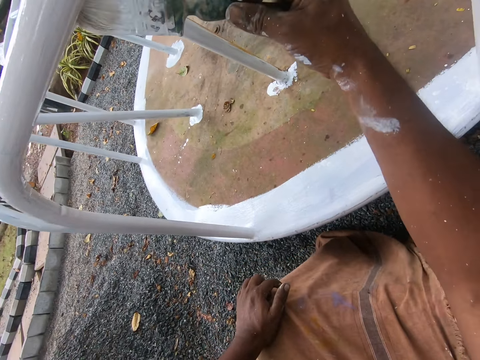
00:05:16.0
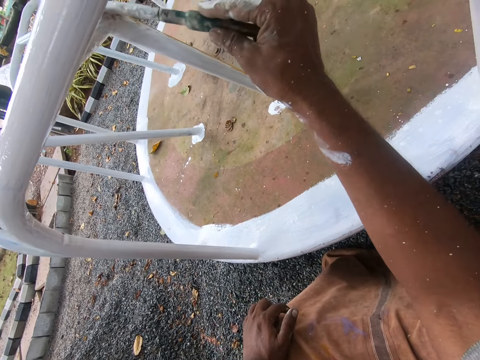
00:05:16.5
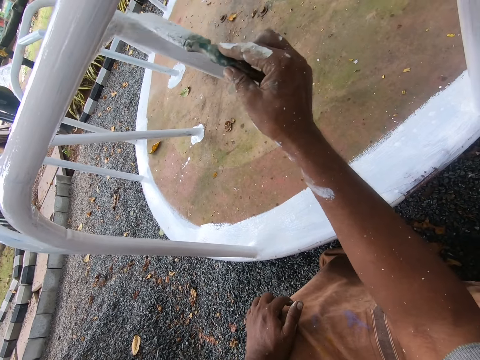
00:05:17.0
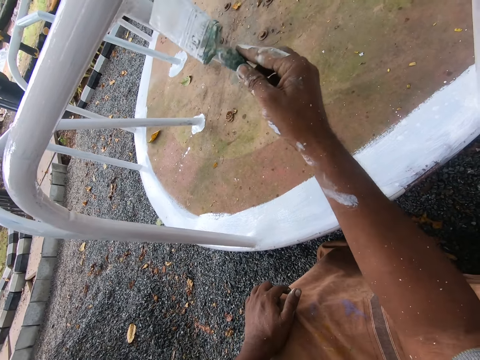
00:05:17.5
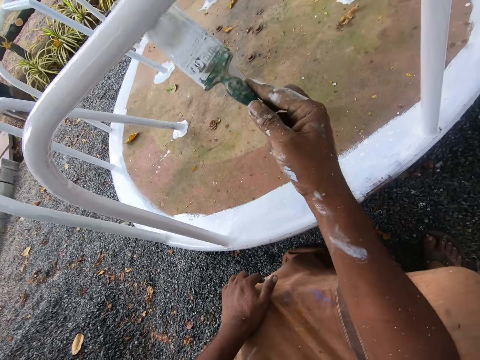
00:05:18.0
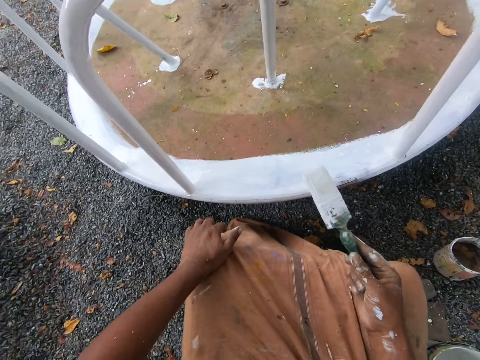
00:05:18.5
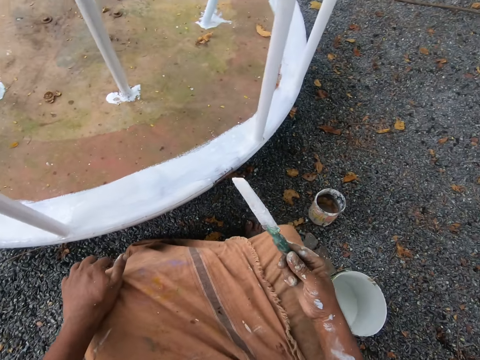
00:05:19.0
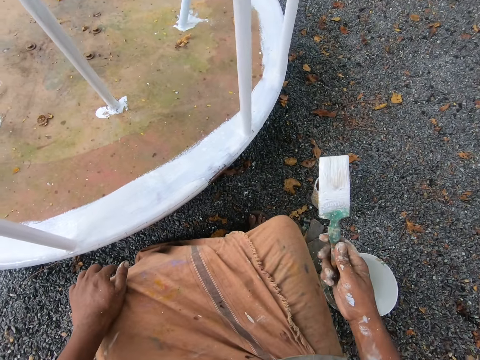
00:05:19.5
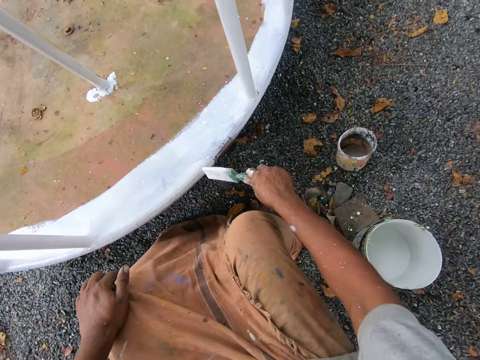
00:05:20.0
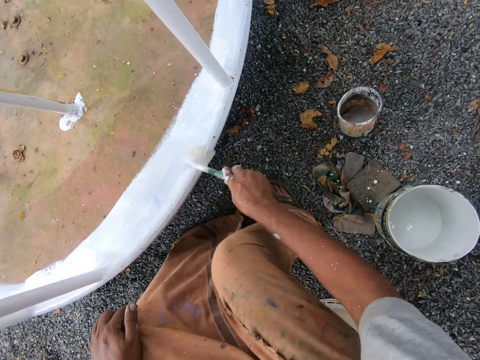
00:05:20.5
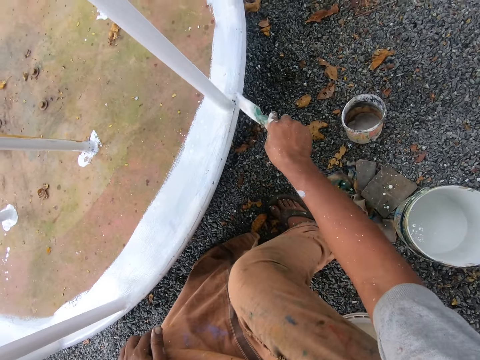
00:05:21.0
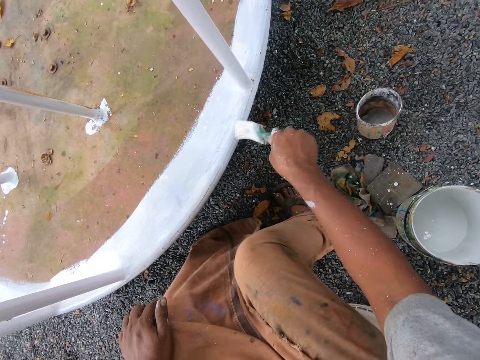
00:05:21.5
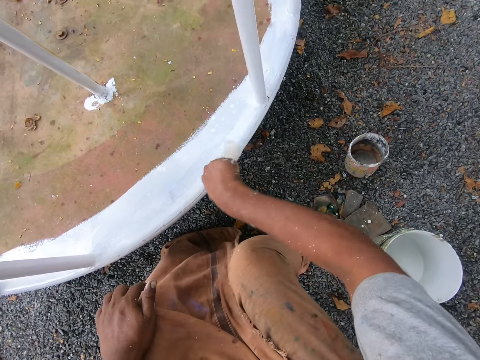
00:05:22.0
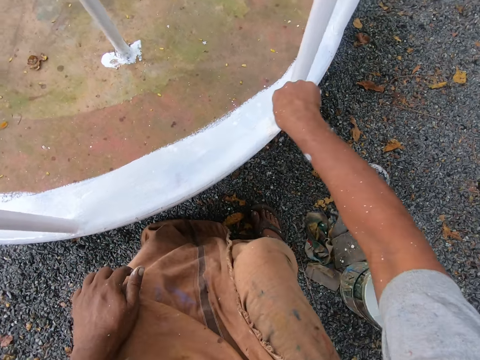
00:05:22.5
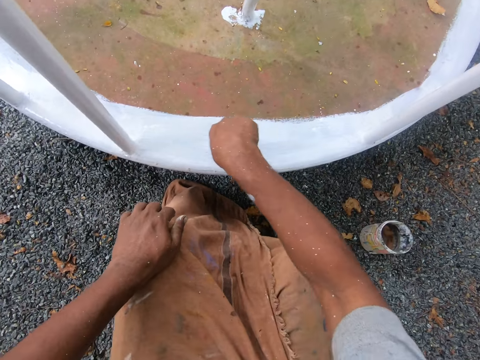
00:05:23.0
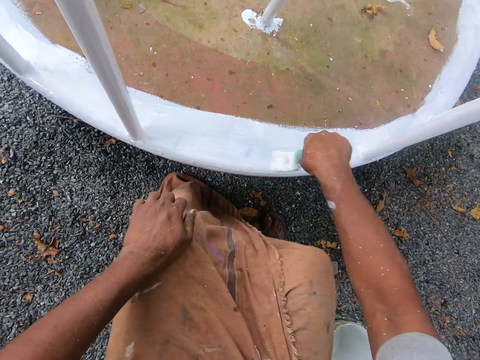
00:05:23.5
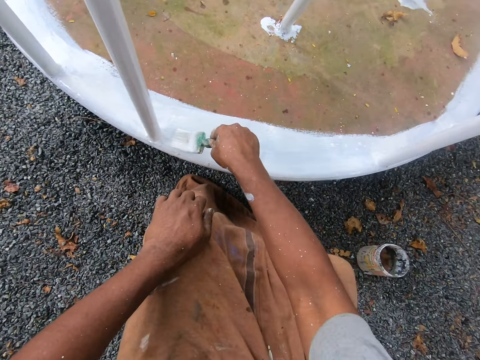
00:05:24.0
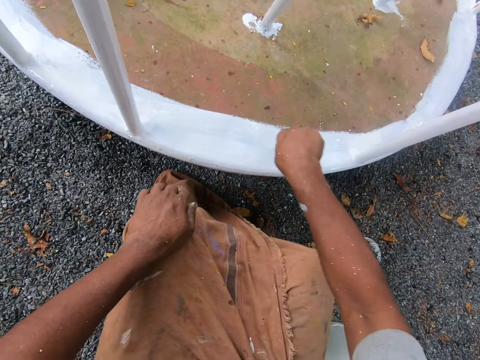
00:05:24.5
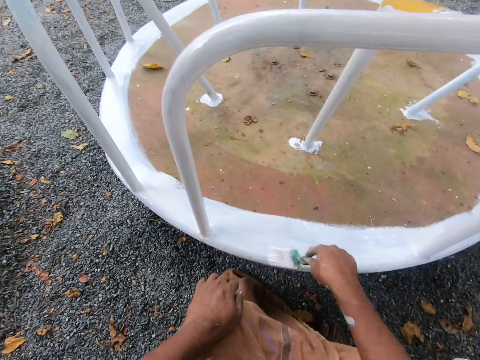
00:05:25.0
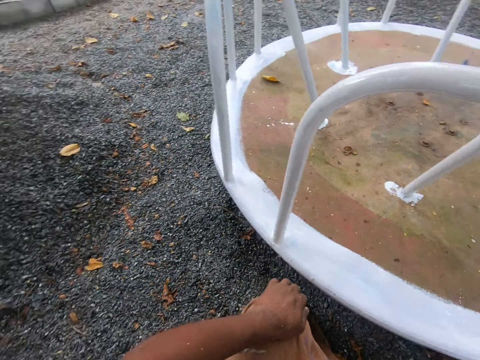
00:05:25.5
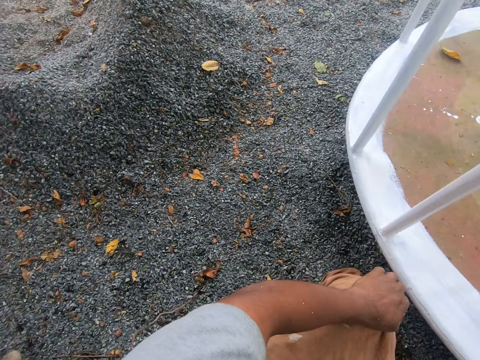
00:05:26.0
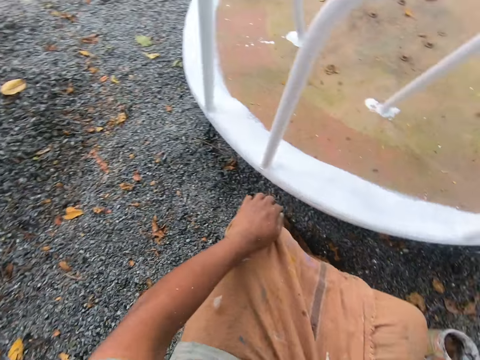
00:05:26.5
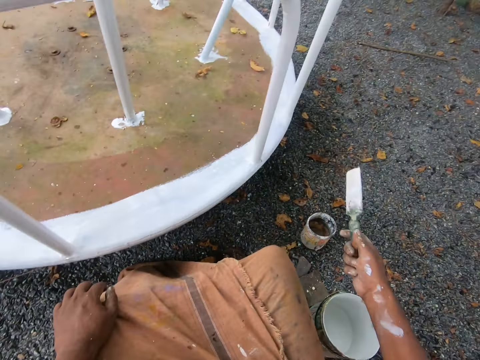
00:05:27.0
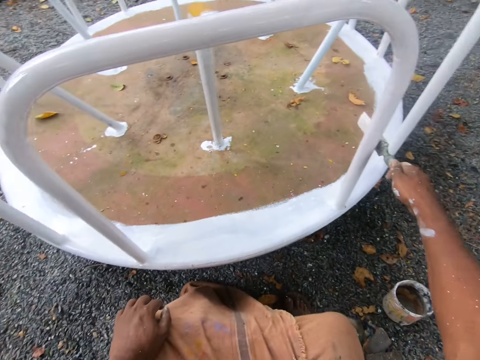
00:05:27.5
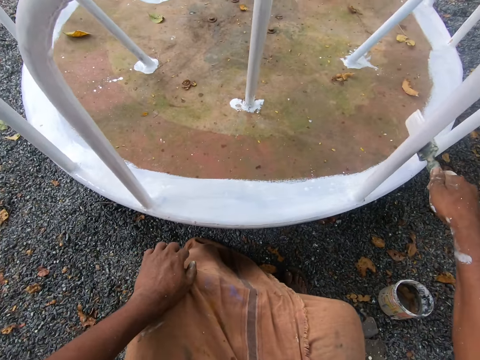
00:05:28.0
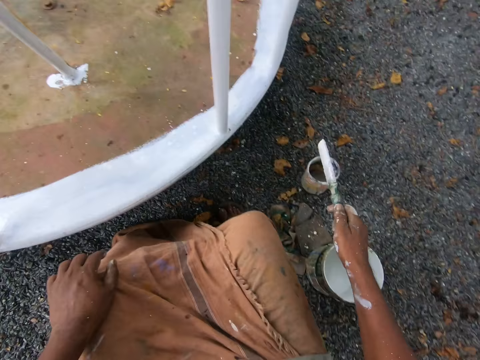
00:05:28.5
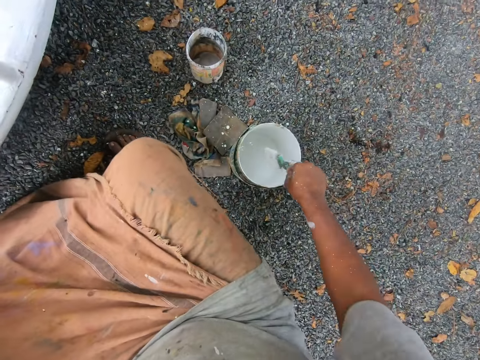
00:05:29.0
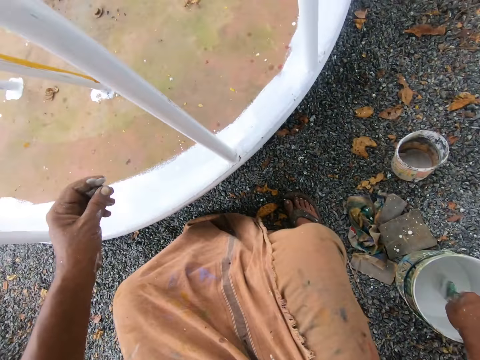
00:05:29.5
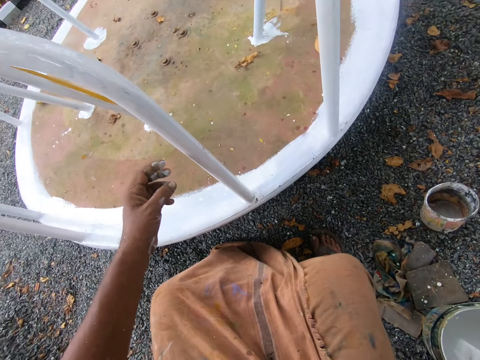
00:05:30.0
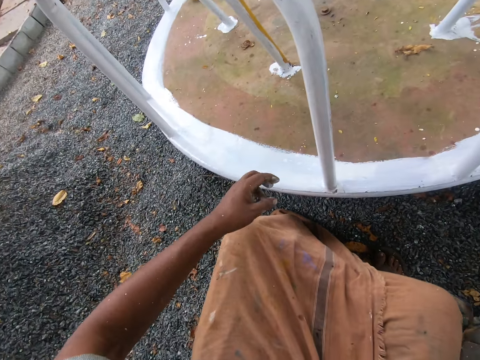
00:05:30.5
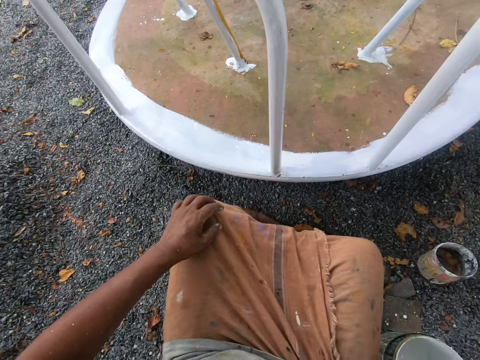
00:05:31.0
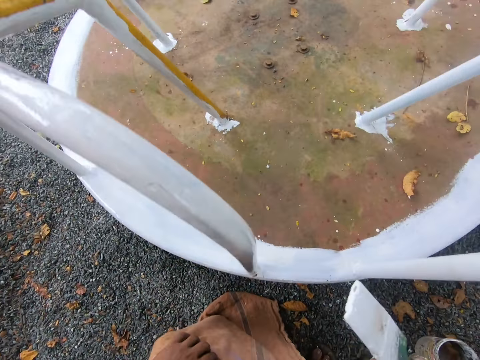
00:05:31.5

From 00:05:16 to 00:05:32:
The camera wearer paints the playground roundabout or railing with the paintbrush in his right hand. He stares at the swing. He paints the bottom part of the swing with the paintbrush. He stares at the swing. He rotates the playground roundabout with the paintbrush in his right hand. He places the paintbrush on the railing. He dips the paintbrush into the bucket of paint on the ground with his right hand. He stares at the swing.

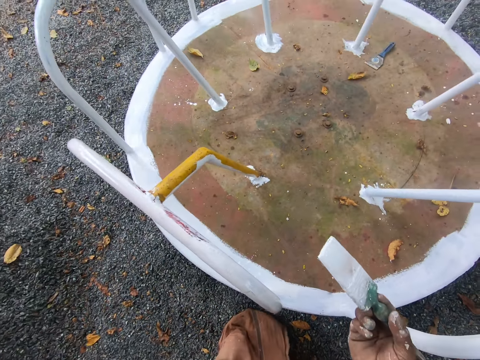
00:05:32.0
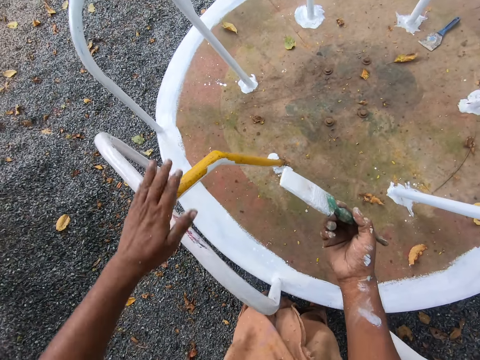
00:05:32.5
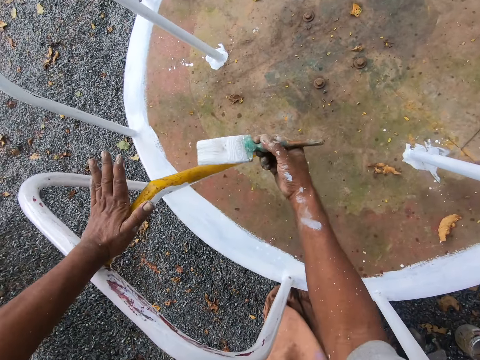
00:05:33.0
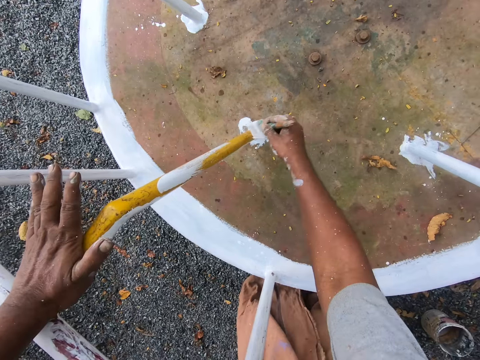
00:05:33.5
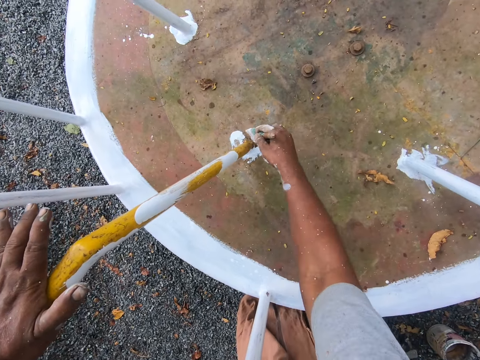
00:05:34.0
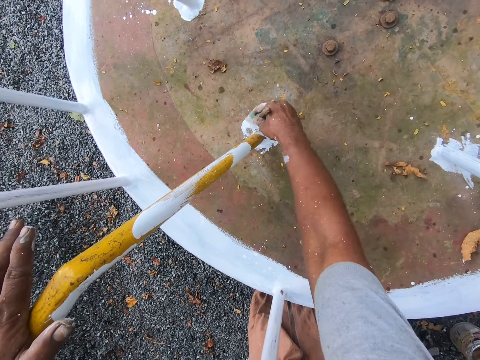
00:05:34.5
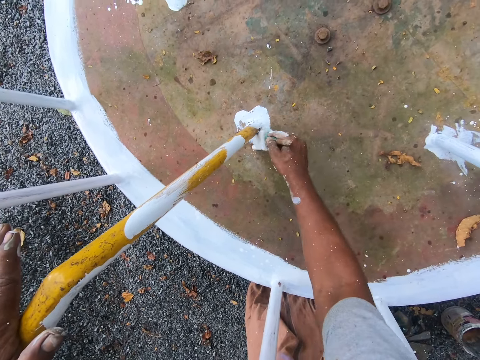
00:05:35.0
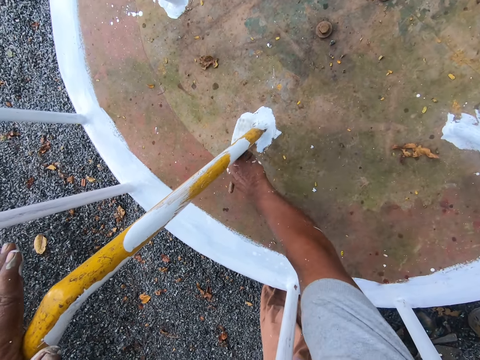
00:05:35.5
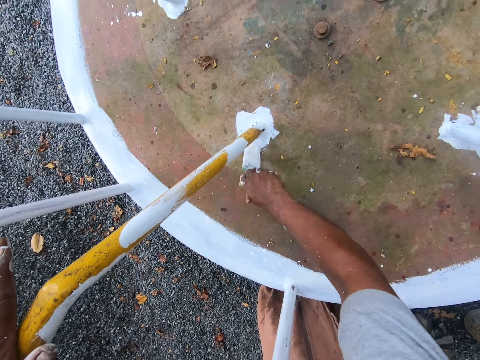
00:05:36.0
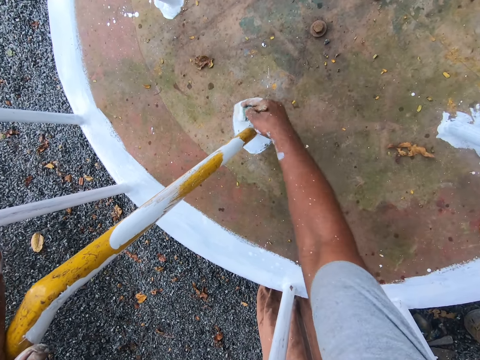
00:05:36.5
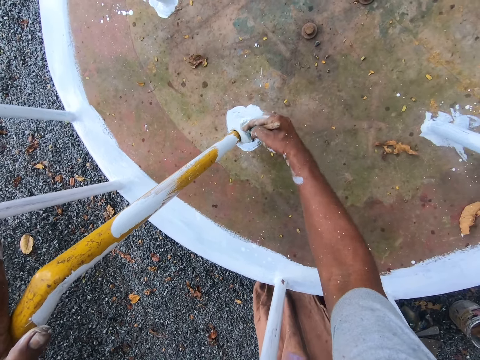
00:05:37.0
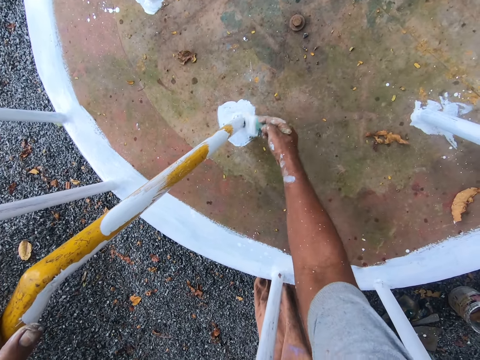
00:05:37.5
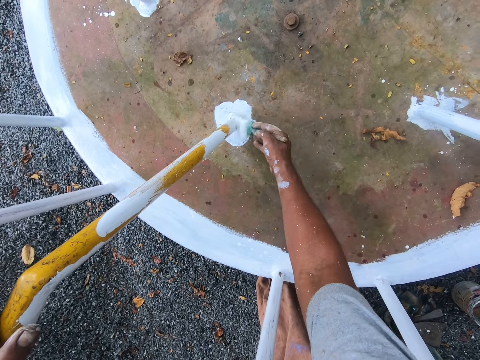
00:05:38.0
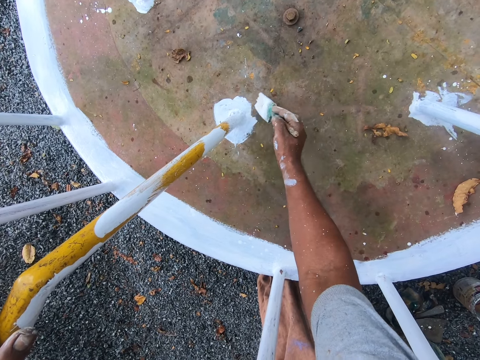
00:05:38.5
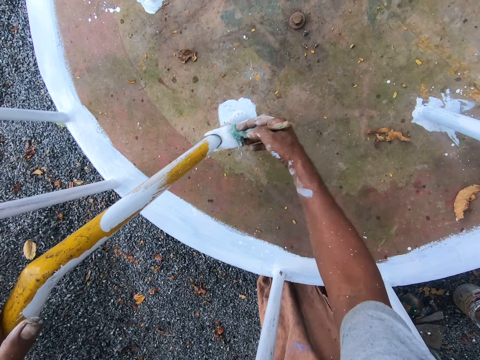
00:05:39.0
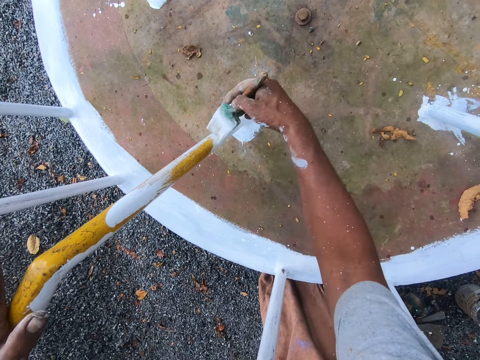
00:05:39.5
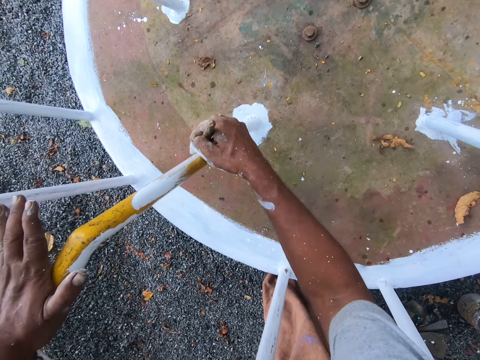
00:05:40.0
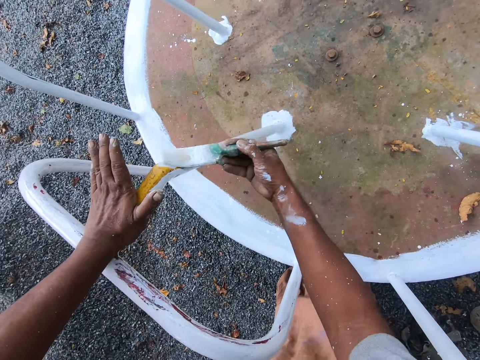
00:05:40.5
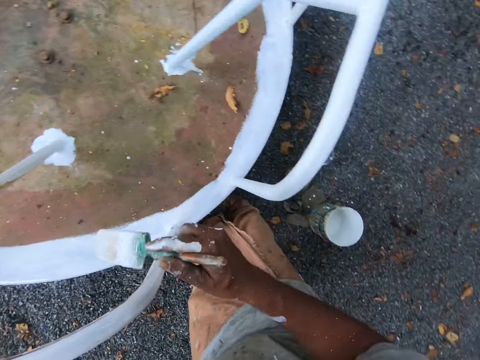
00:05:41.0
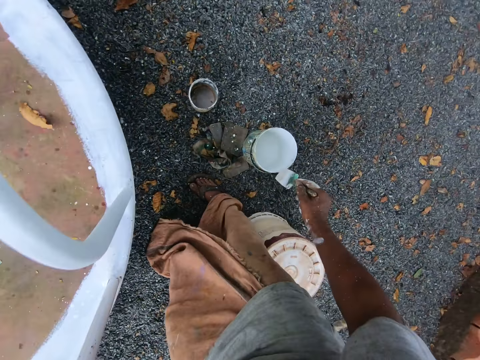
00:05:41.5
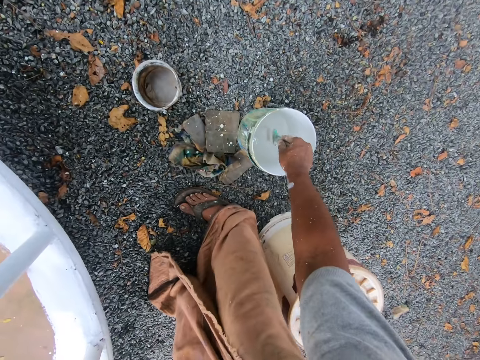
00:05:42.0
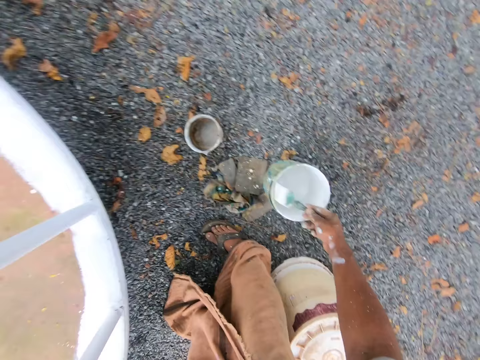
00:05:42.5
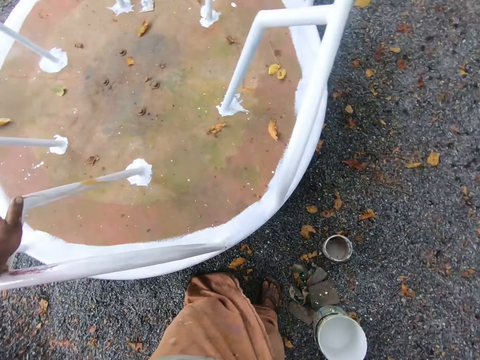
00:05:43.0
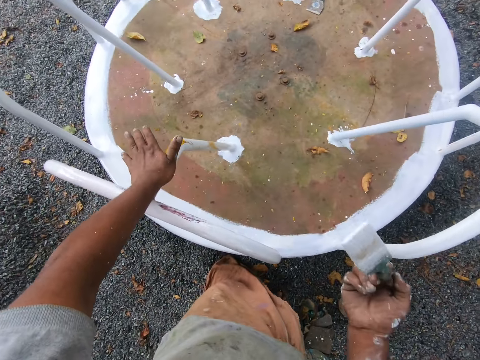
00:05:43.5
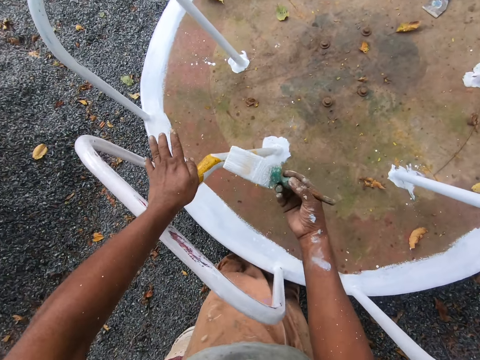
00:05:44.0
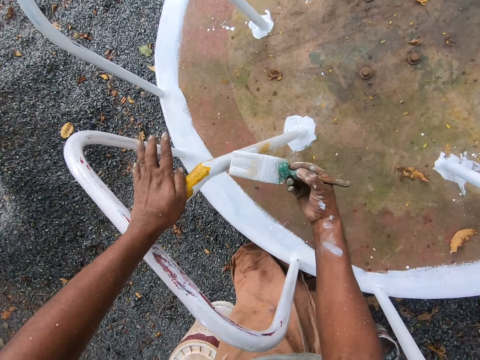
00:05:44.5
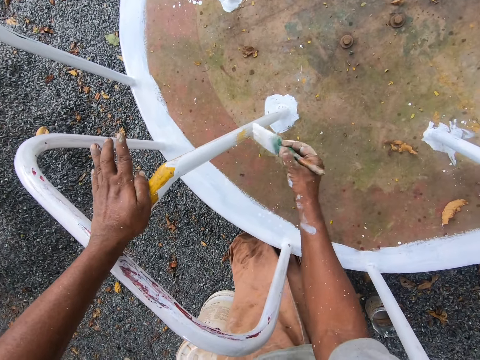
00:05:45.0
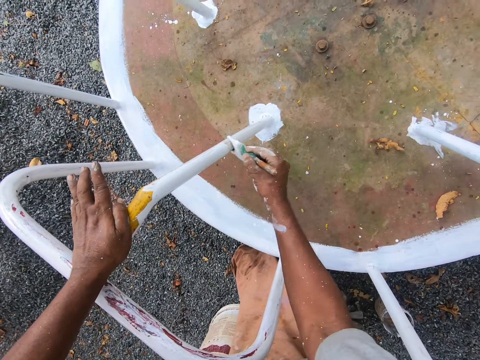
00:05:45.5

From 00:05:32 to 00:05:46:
The camera wearer stands up. He rests his left hand on the playground roundabout or railing. He paints the playground roundabout with the paintbrush in his right hand. He paints the bottom part of the swing with the paintbrush. He paints the railing with the paintbrush. He paints the bottom part of the swing with the paintbrush. He paints the railing with the paintbrush. He dips the paintbrush into the bucket or can of paint on the ground with his right hand. He bends towards the can. He removes the paintbrush from the can. He paints the playground roundabout with the paintbrush in his right hand.
